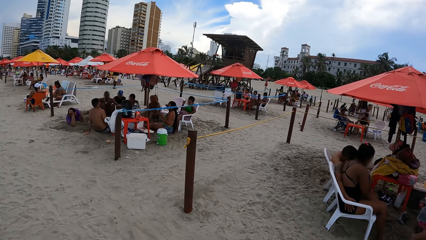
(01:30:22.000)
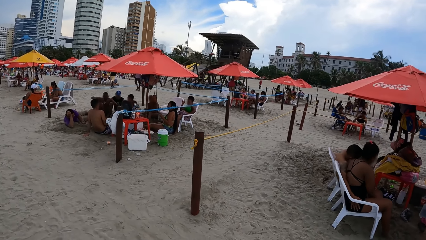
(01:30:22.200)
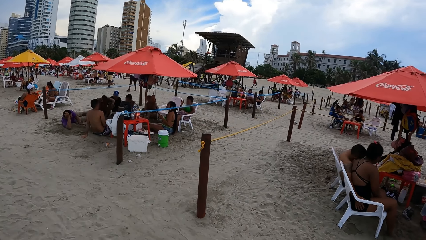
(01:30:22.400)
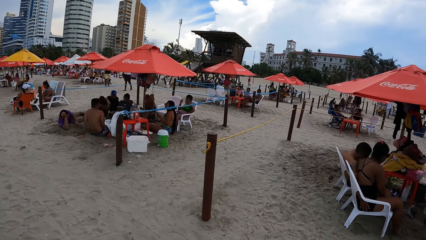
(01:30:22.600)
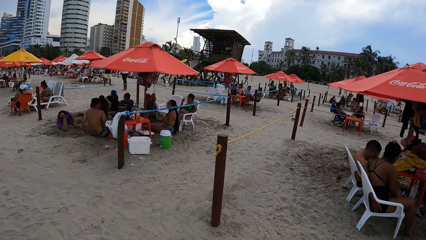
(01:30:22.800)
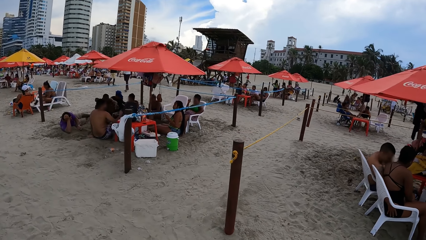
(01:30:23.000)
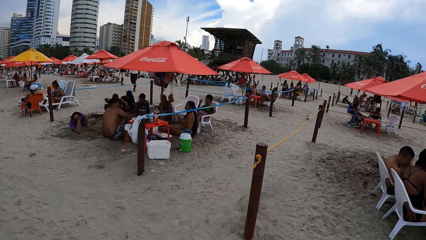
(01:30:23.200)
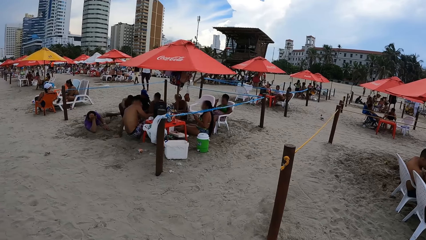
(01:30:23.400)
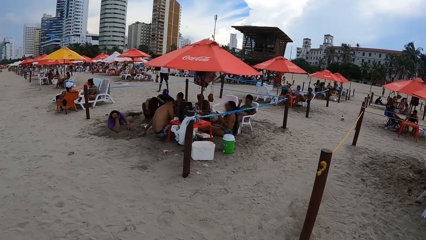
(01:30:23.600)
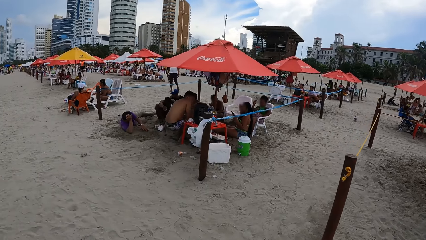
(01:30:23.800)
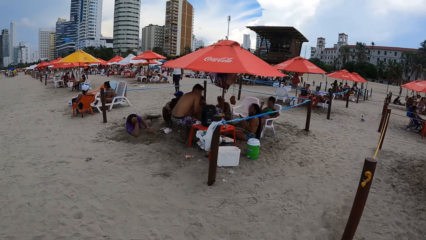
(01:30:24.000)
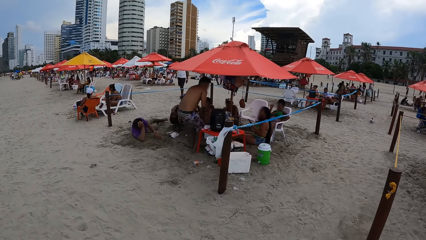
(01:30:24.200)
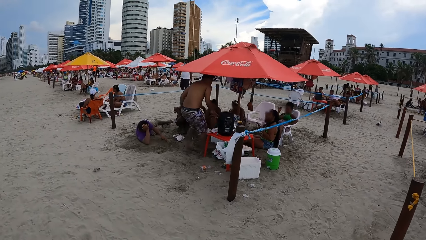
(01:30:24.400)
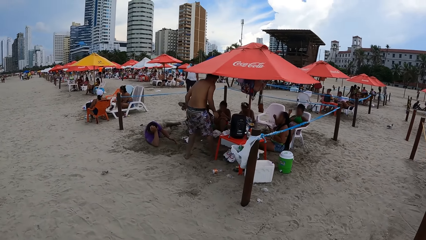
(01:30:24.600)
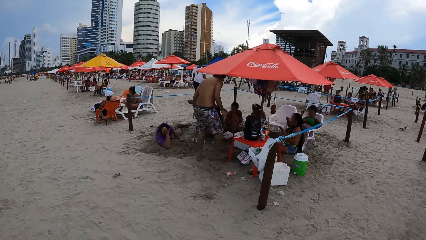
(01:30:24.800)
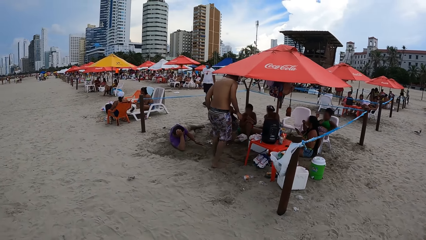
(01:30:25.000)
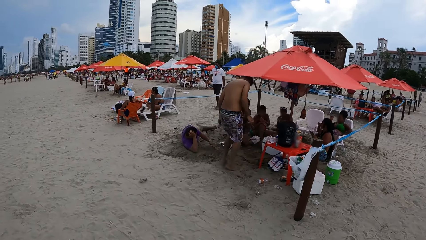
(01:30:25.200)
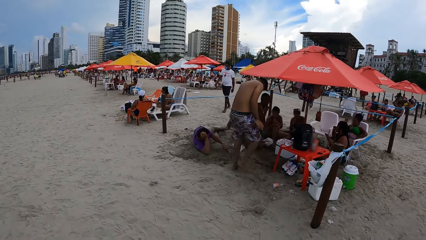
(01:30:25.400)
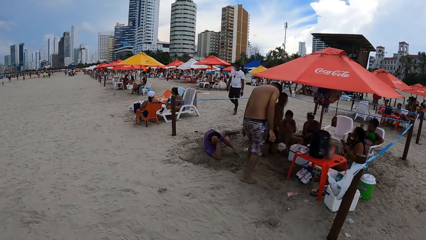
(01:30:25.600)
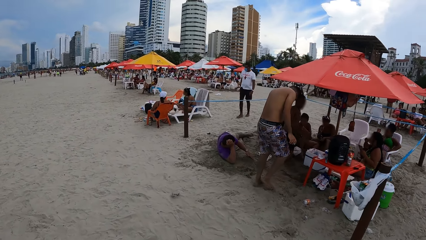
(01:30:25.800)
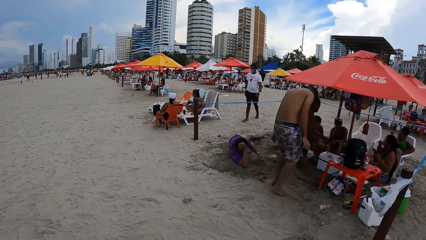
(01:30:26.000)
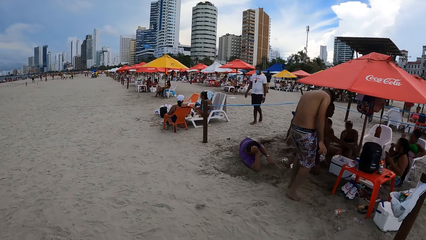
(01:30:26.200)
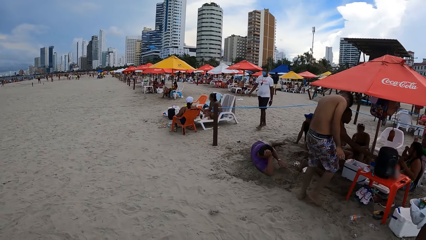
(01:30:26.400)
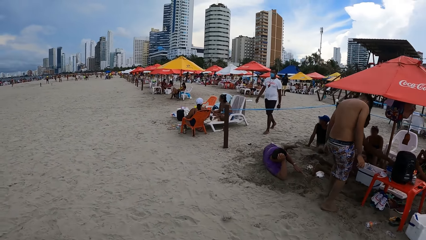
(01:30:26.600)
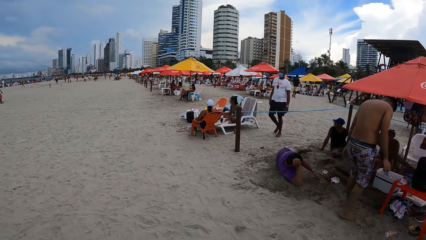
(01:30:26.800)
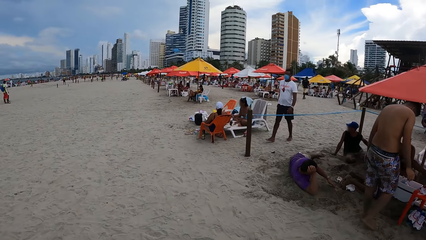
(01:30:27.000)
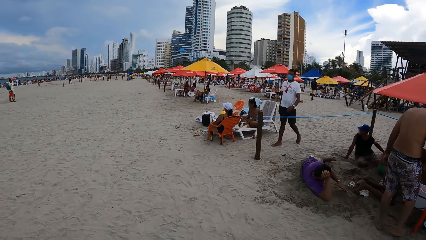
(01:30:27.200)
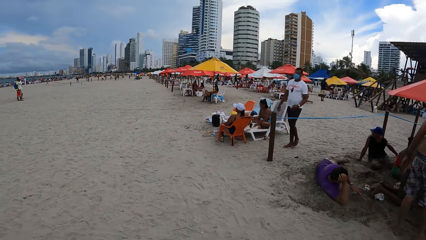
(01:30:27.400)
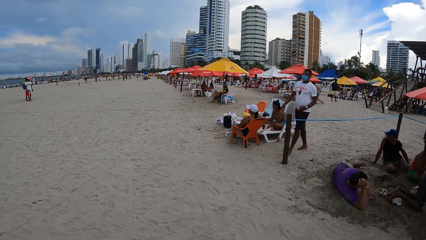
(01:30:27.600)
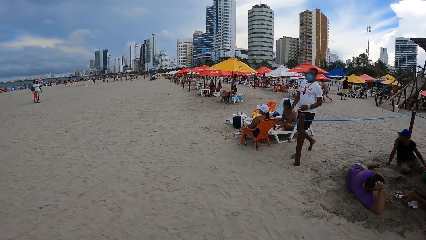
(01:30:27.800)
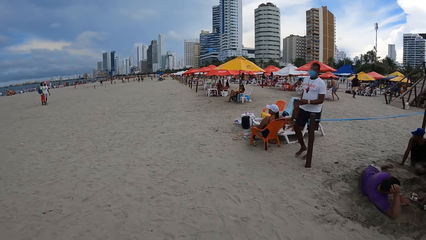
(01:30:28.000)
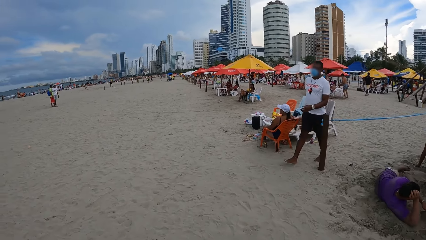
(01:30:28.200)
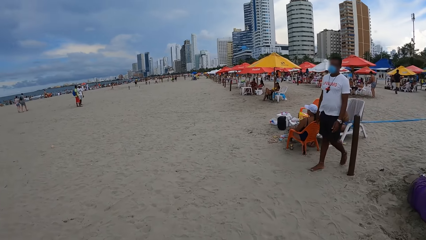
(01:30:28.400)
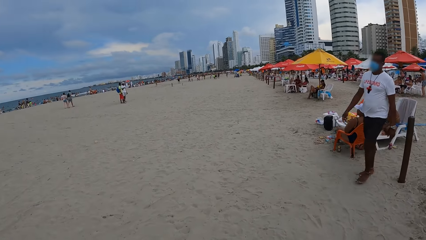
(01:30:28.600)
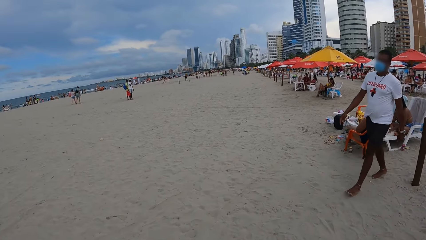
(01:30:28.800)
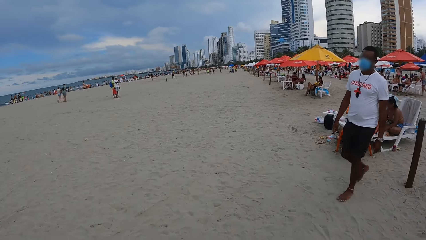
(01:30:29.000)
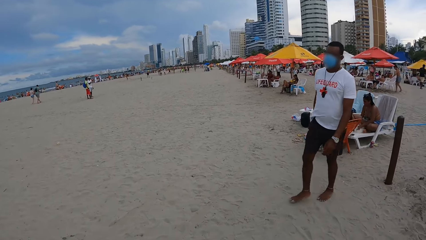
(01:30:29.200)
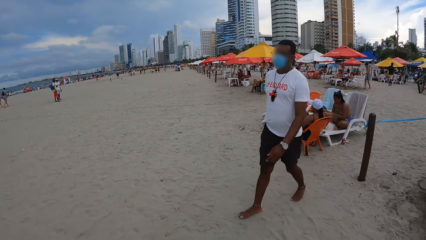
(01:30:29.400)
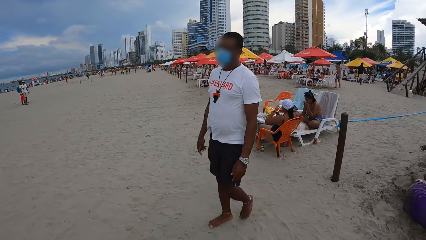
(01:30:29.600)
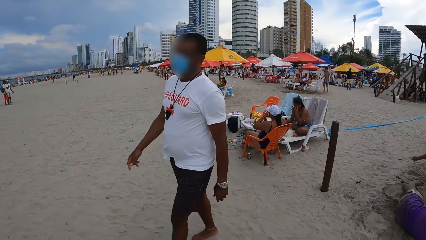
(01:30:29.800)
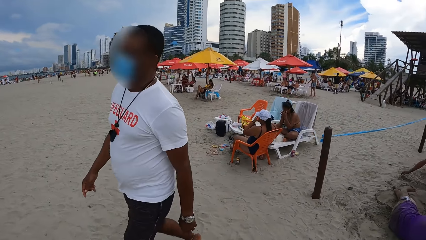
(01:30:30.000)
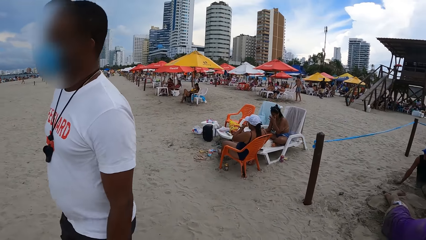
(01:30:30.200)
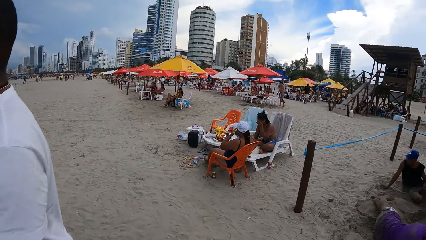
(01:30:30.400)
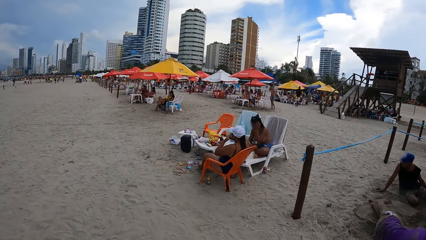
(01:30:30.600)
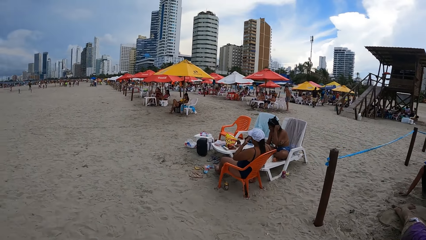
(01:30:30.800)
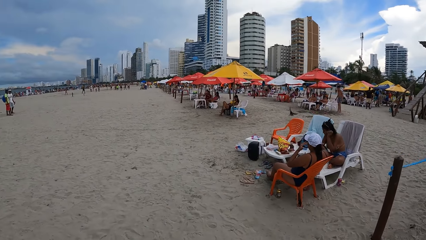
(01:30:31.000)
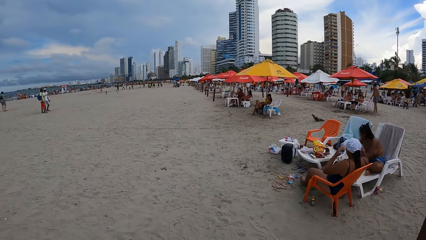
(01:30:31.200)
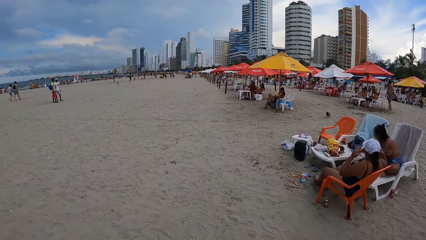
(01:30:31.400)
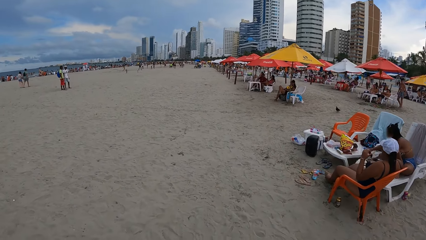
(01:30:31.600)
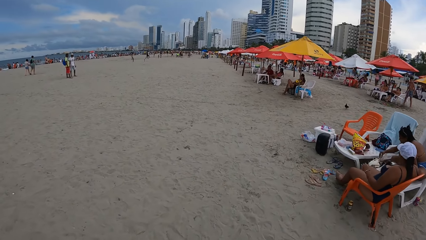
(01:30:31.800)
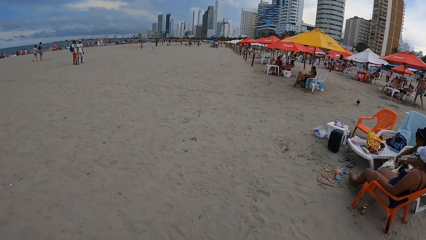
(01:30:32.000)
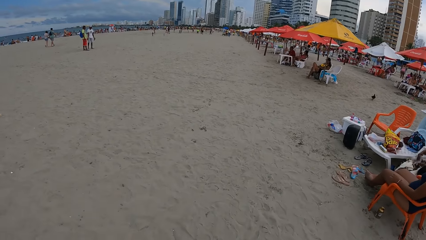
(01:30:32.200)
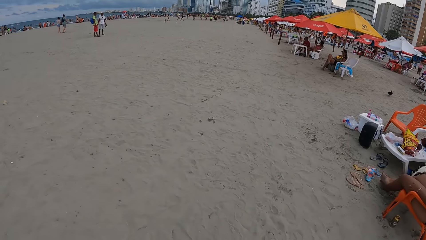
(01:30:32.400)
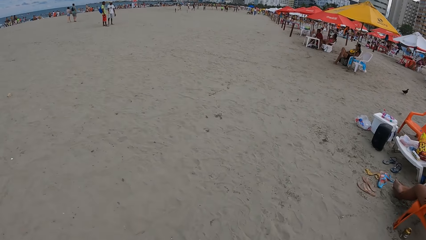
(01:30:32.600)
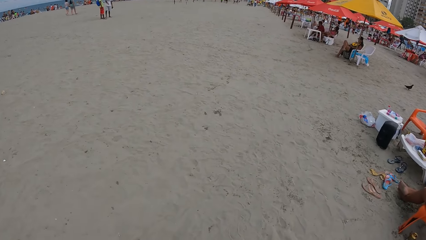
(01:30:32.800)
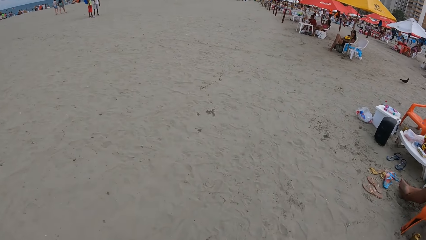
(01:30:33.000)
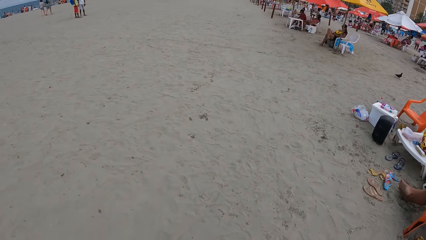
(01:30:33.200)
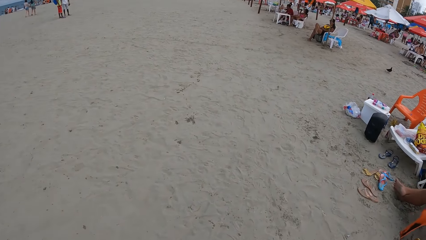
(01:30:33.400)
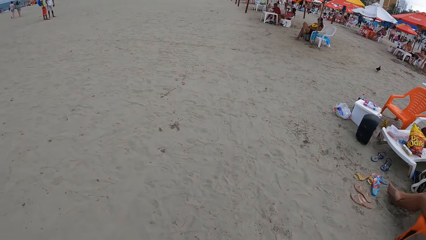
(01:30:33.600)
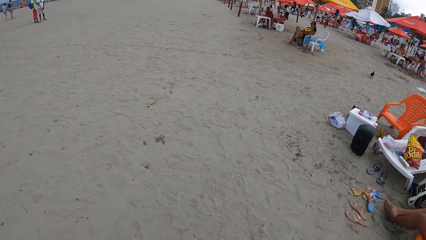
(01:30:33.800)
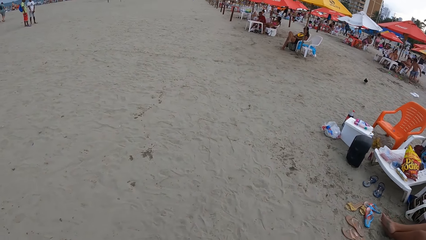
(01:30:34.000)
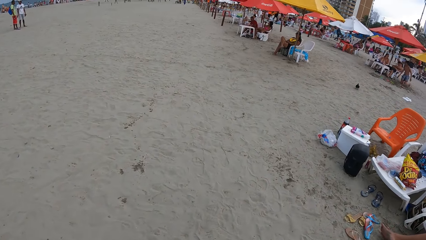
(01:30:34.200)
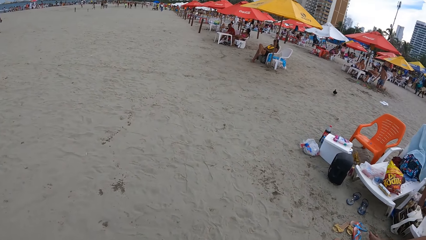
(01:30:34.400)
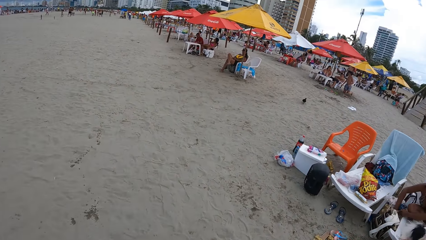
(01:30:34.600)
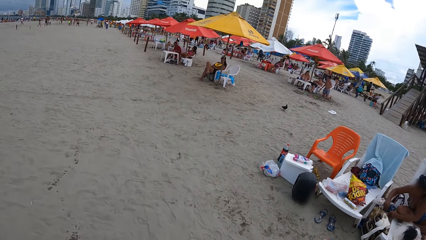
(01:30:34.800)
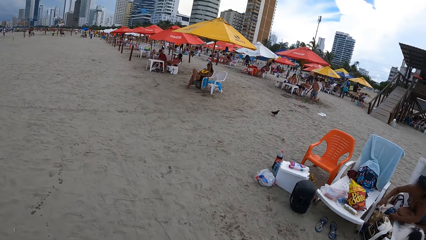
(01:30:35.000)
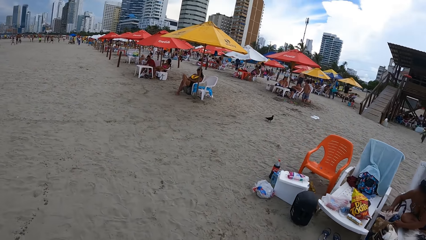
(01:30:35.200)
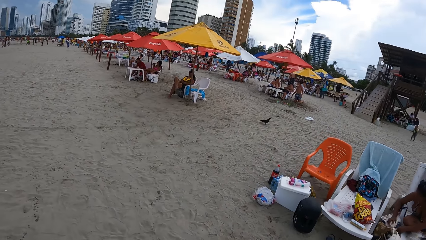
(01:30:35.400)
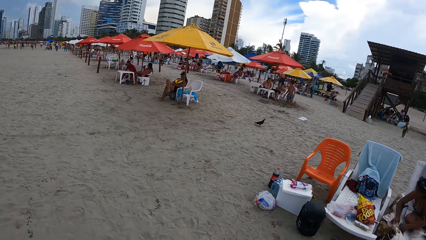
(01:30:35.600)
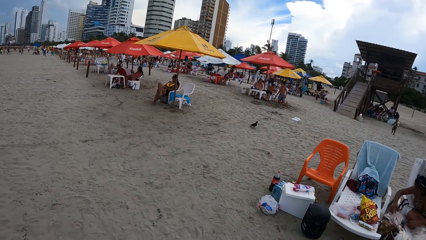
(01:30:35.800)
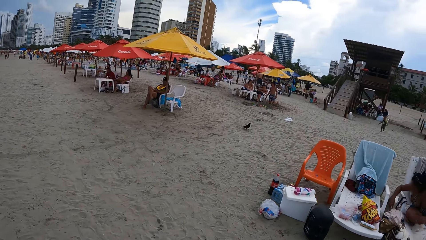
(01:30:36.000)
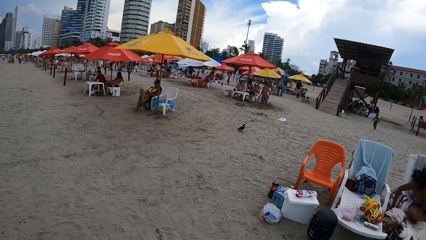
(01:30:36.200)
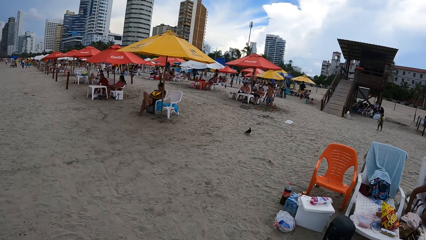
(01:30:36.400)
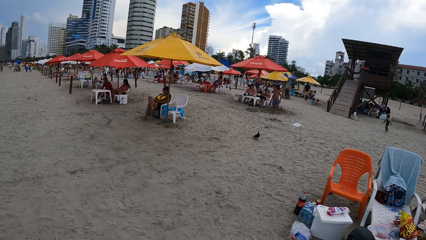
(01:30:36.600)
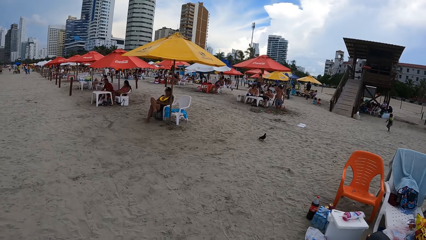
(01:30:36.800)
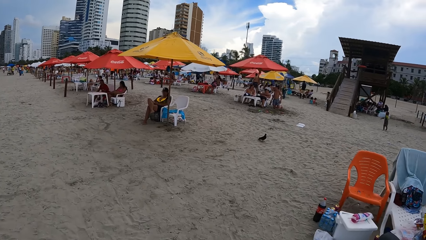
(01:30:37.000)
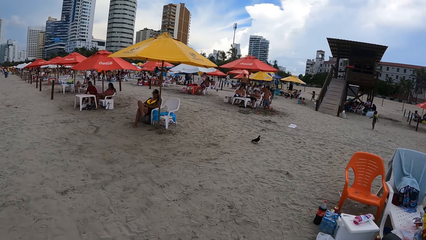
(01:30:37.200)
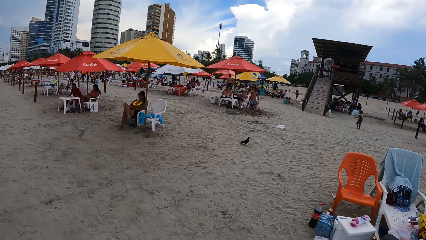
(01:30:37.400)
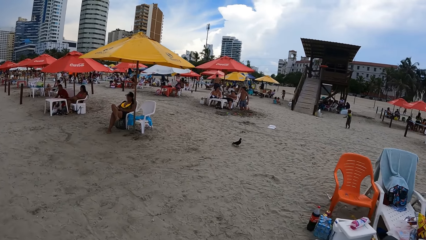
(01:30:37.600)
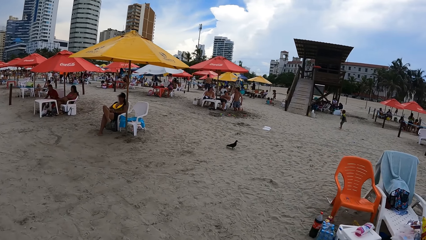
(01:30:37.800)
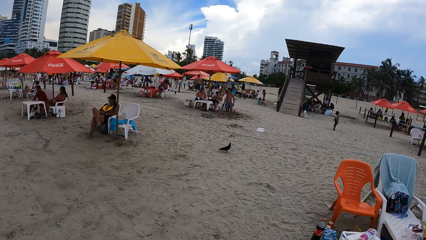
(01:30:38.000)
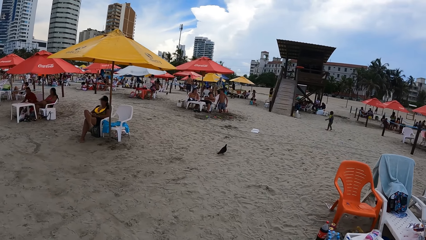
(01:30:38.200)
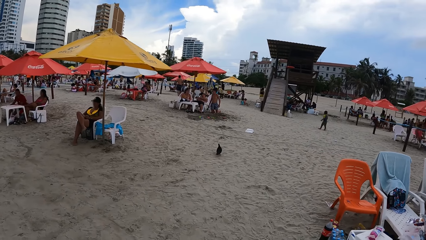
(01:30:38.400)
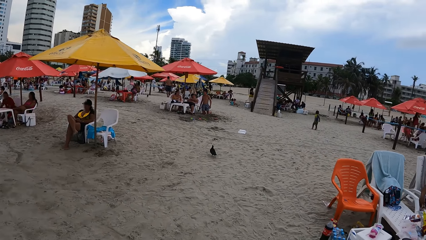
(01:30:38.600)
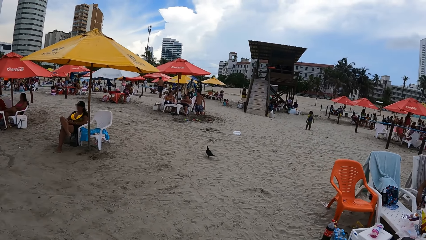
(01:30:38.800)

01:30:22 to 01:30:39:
The camera wearer walks on the beach. They look around. They walk on the beach. They do it again.
